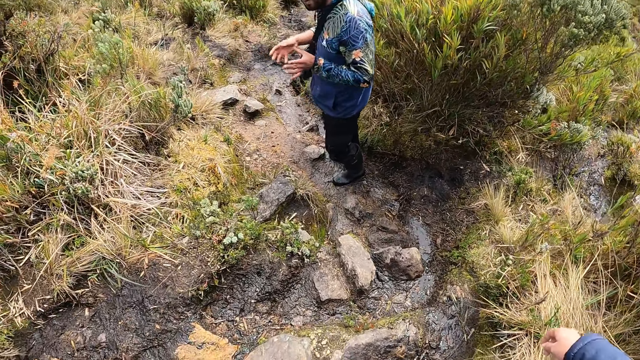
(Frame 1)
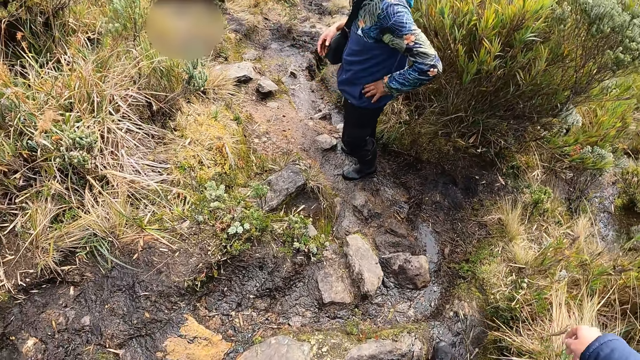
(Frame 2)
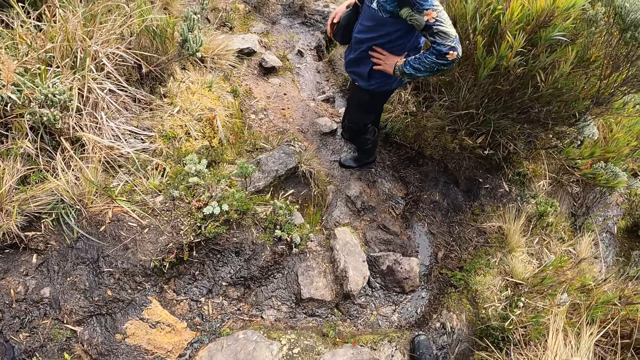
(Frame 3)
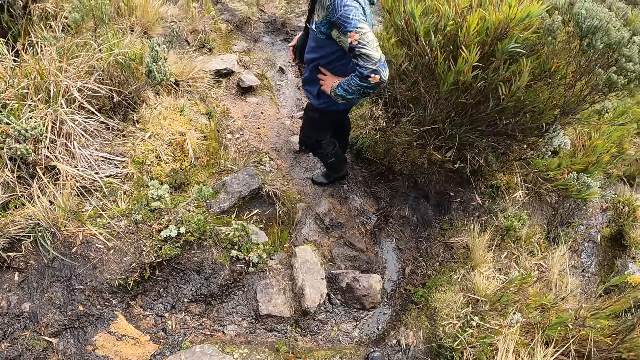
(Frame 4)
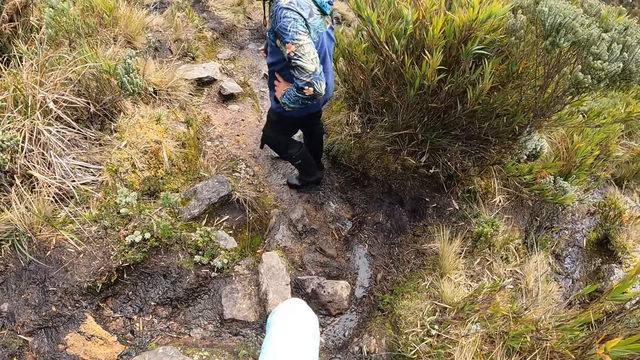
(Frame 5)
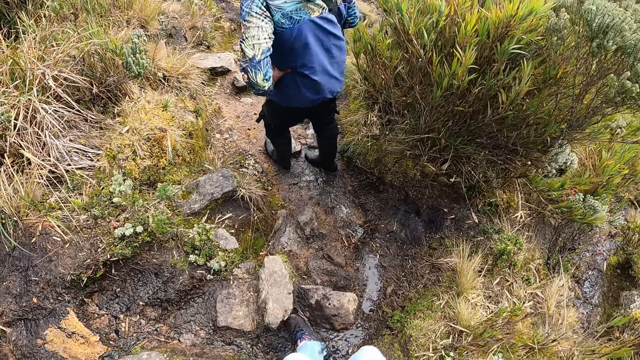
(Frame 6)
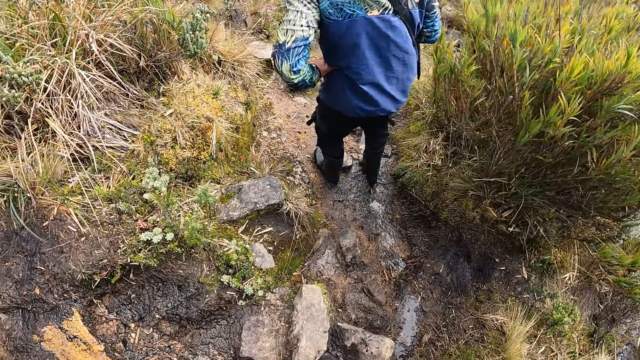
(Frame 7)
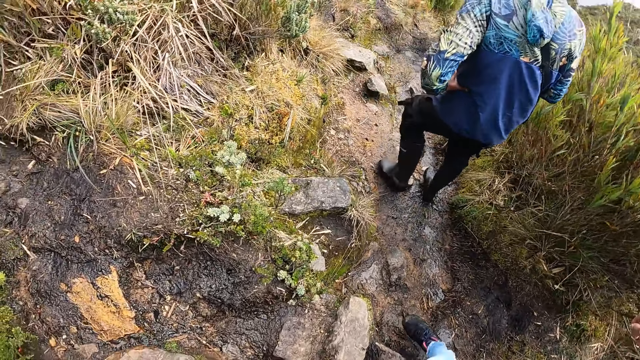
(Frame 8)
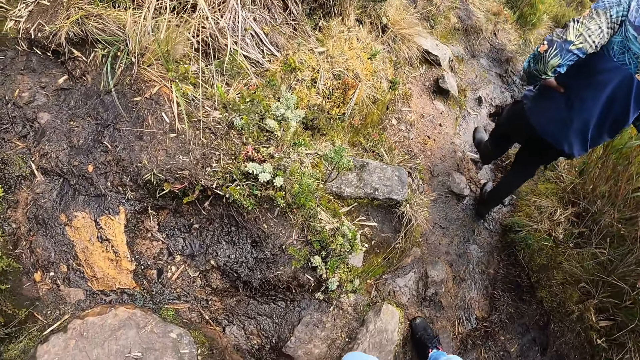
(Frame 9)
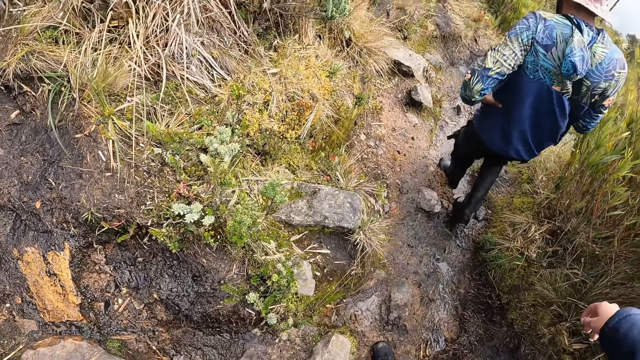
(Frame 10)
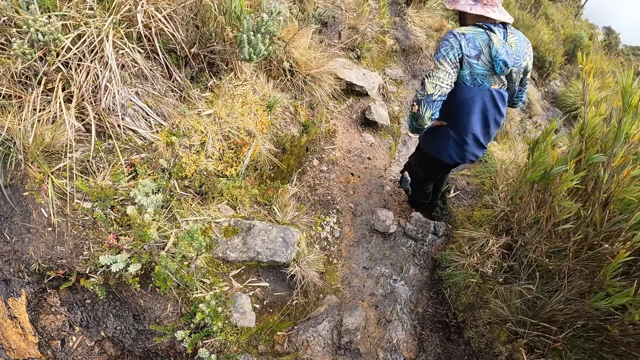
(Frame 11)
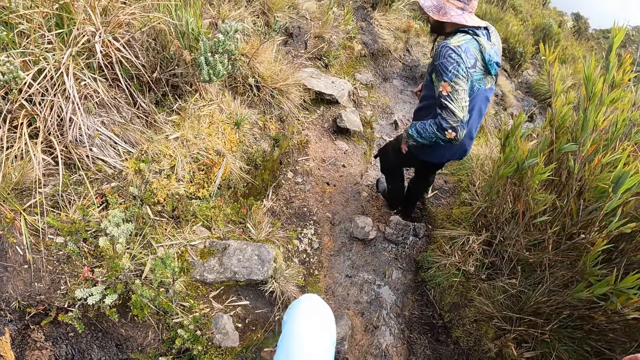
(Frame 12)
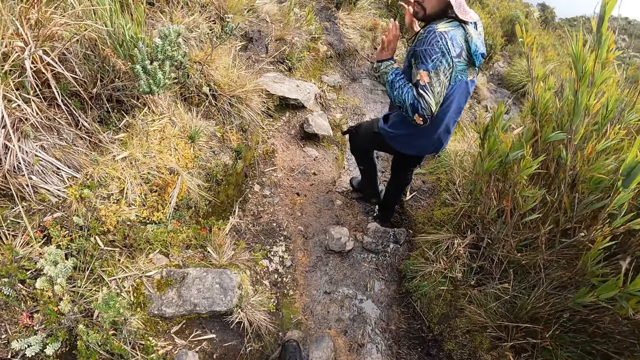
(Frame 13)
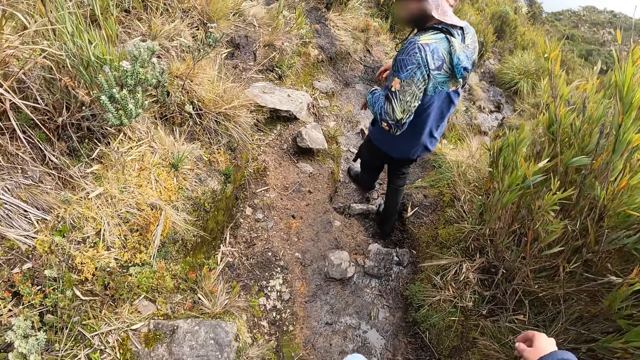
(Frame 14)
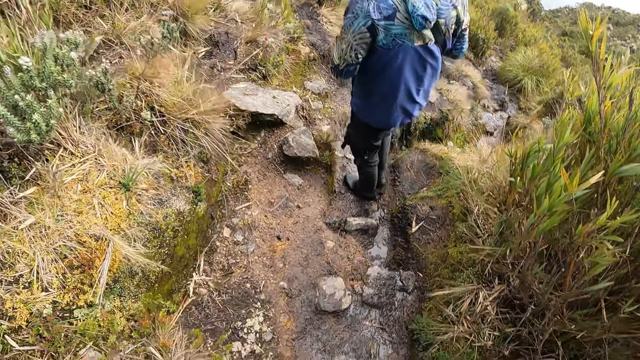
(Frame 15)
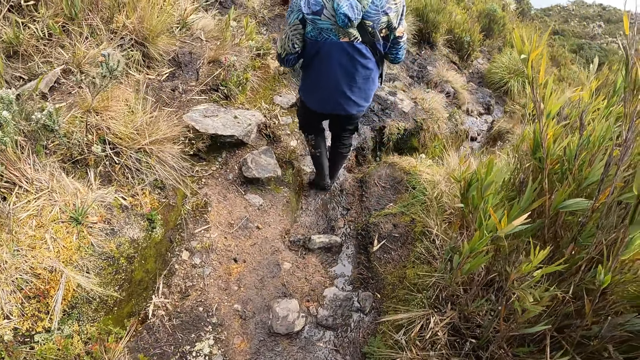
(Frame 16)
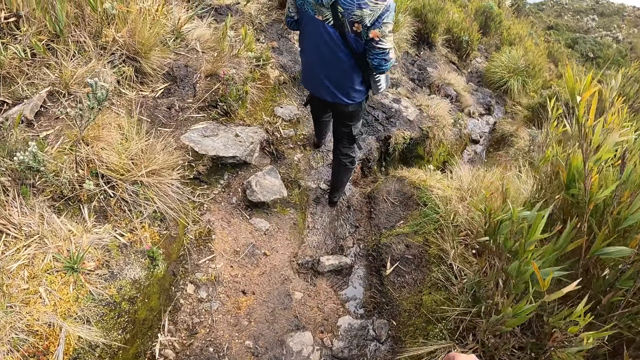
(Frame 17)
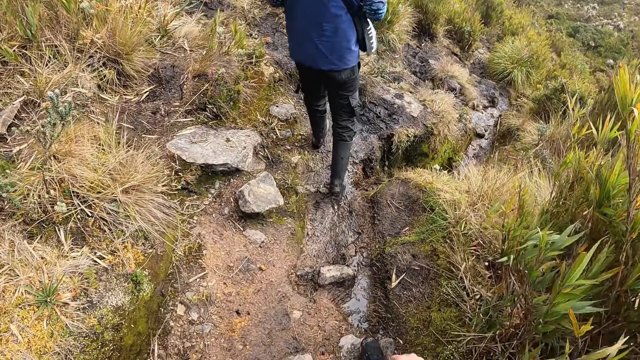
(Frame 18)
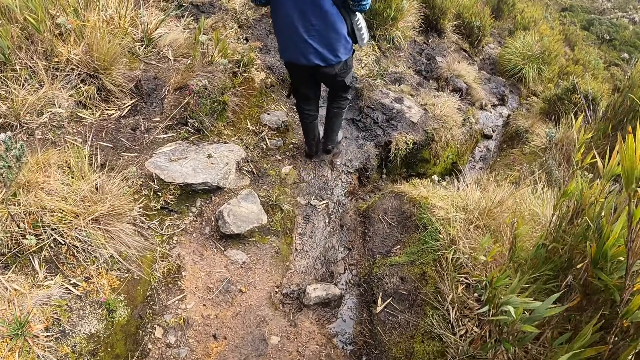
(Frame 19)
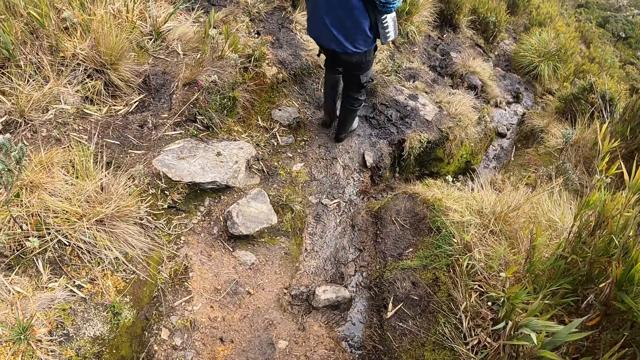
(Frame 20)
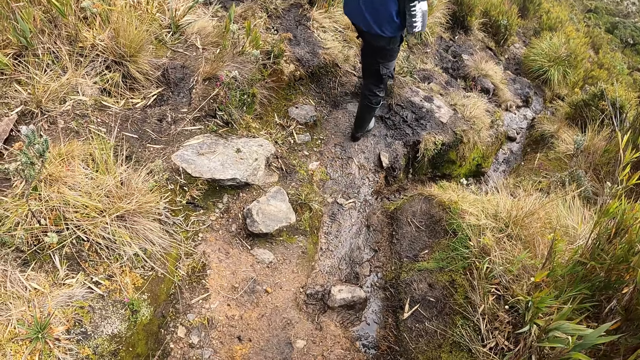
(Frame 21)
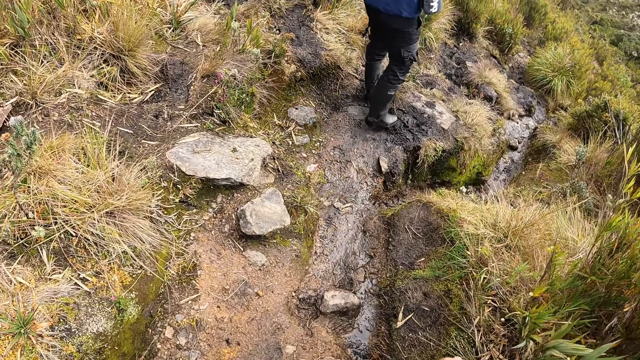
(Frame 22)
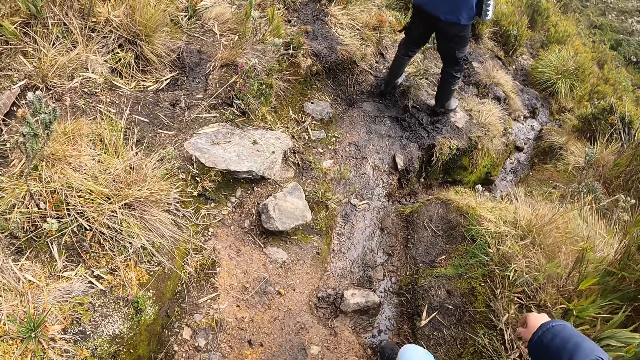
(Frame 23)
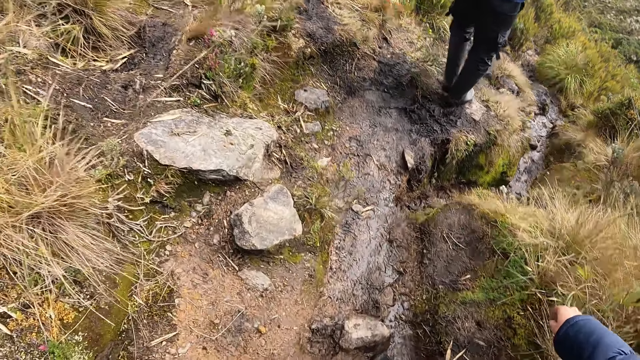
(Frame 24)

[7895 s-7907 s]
The man holds his waist with his left hand. The man walks around. The camera wearer walks down the trail.

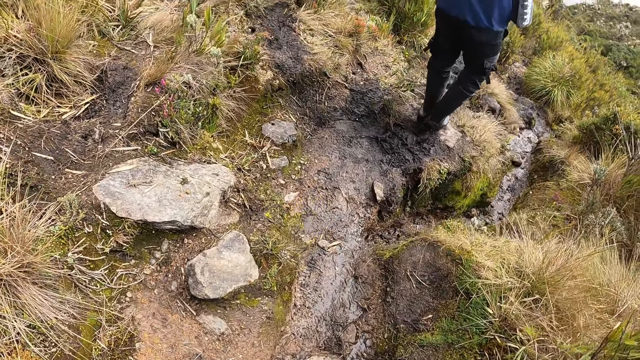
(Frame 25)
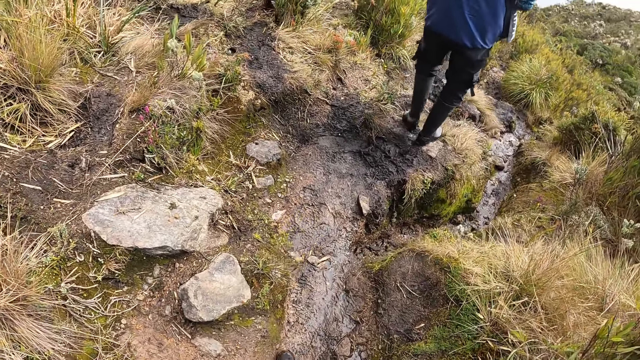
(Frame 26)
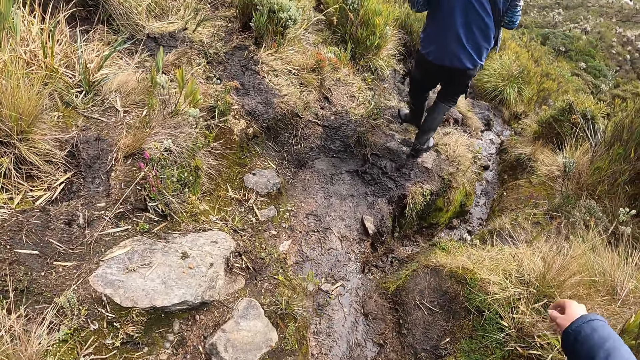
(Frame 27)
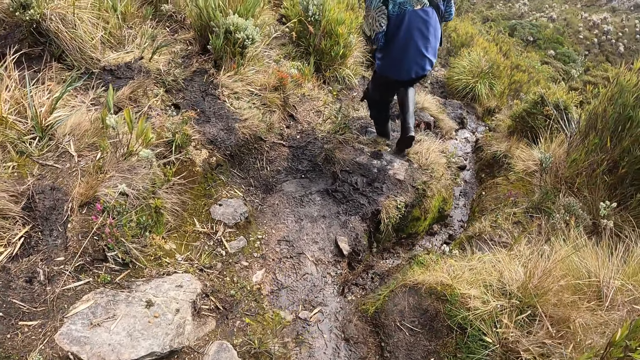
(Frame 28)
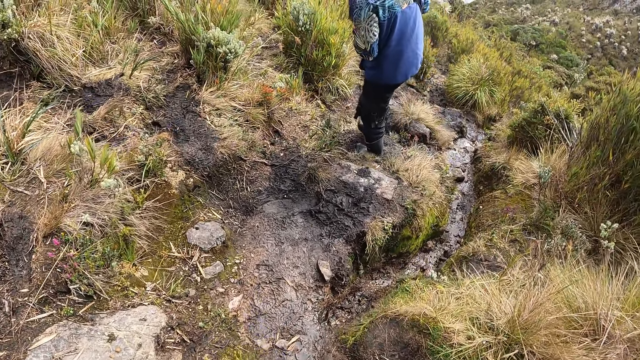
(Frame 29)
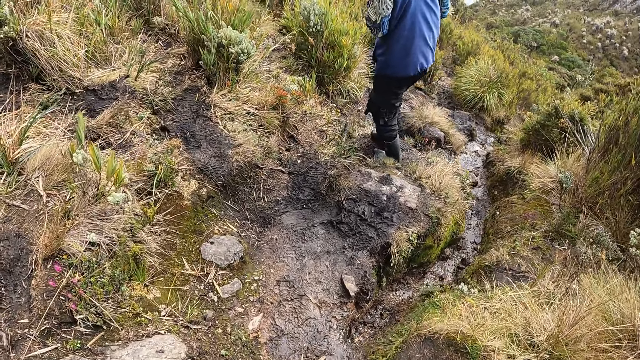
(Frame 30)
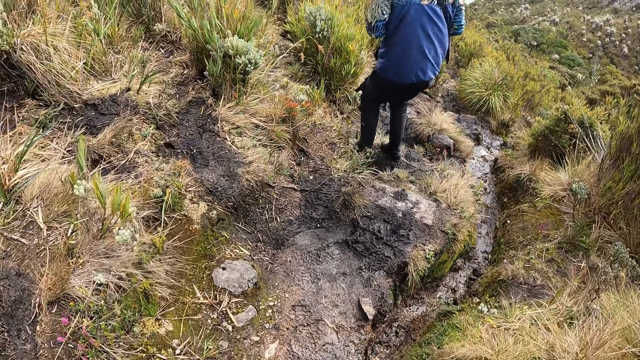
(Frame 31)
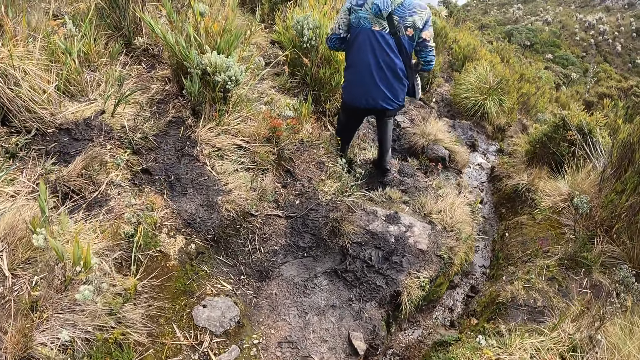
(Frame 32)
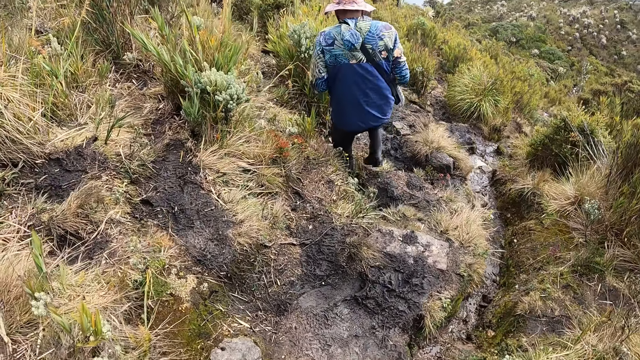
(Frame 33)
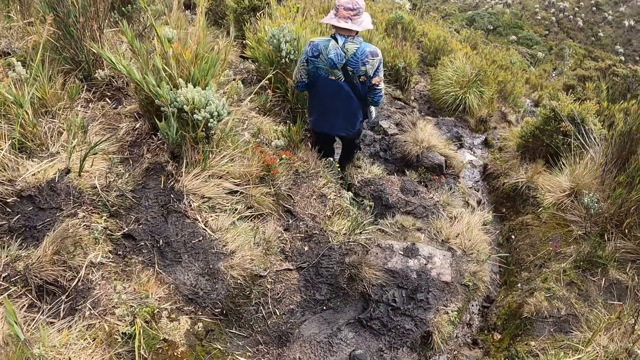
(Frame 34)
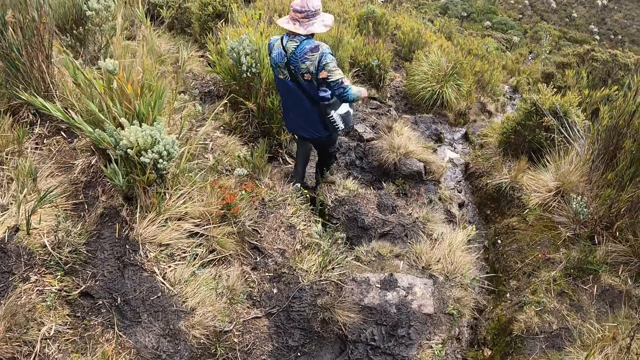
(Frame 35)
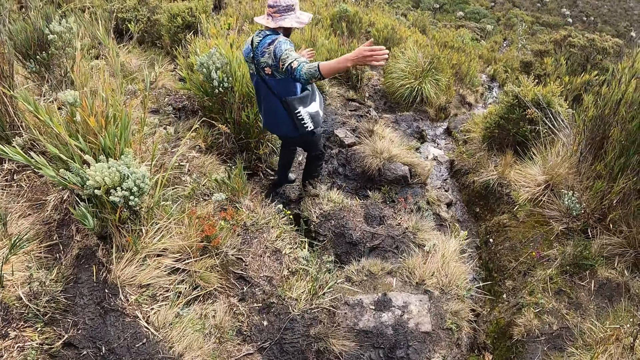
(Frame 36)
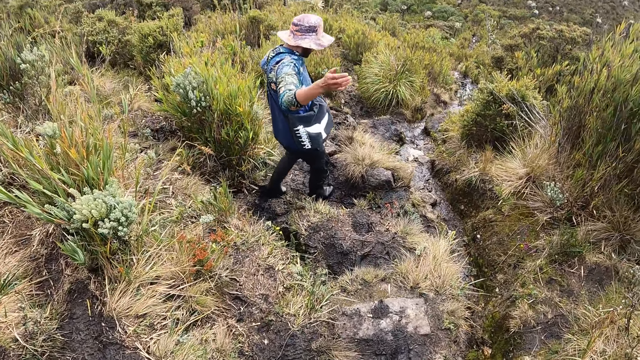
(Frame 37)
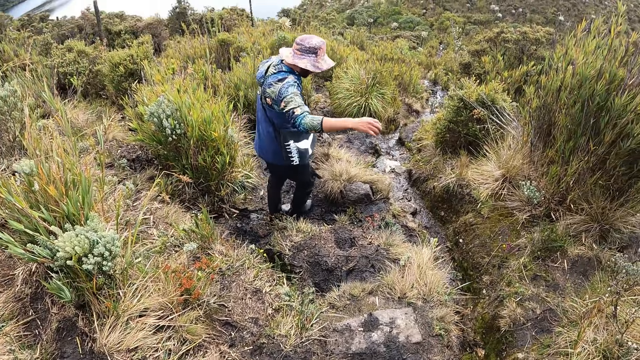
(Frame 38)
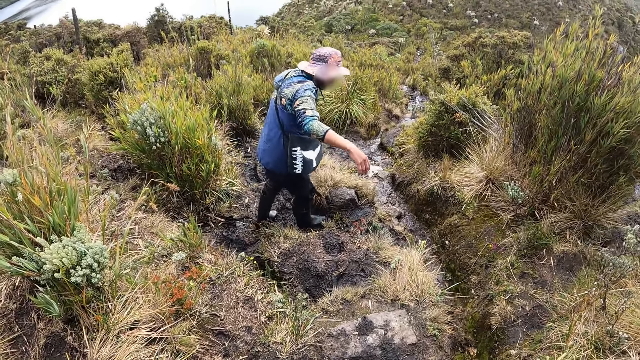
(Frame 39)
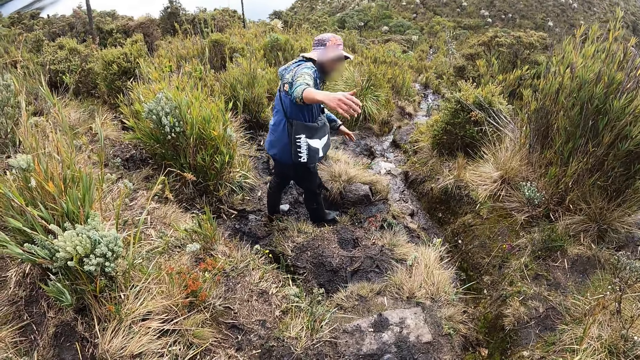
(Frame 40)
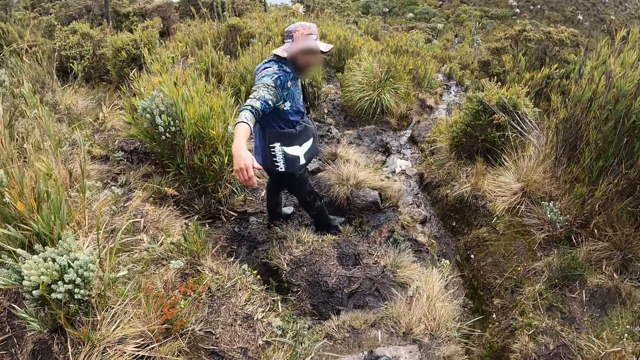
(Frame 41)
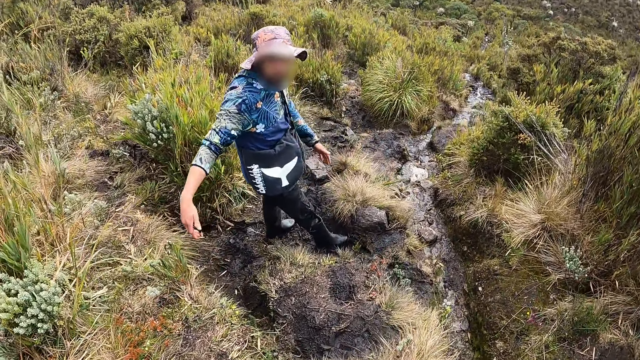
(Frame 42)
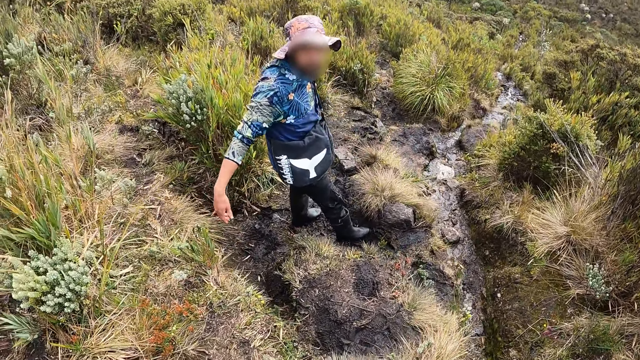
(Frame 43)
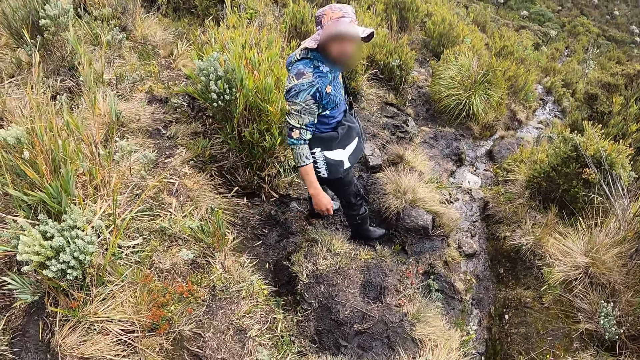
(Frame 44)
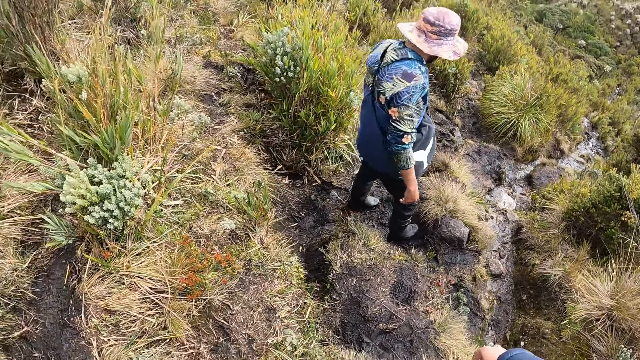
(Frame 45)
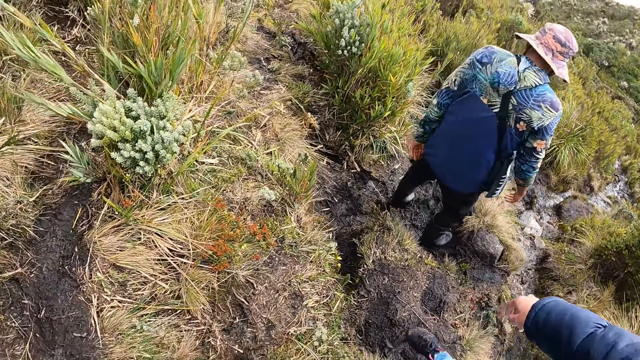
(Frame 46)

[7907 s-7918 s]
The camera wearer stops. The man interacts with the camera wearer. The man looks at the camera wearer.
